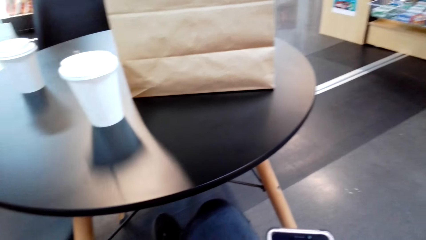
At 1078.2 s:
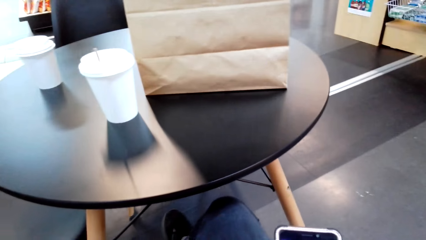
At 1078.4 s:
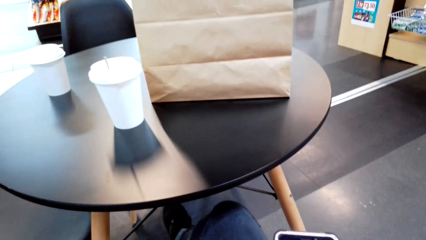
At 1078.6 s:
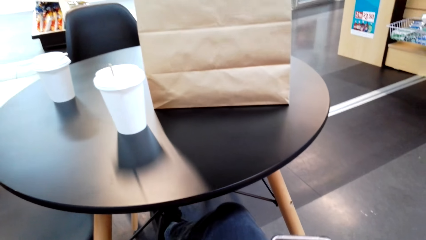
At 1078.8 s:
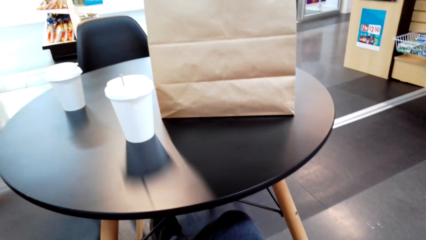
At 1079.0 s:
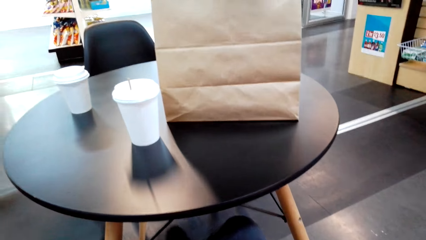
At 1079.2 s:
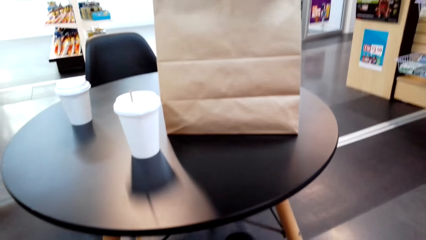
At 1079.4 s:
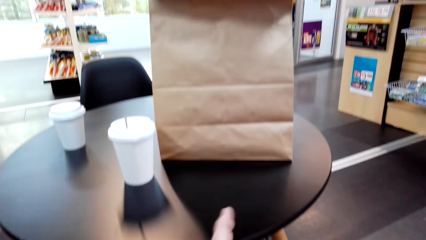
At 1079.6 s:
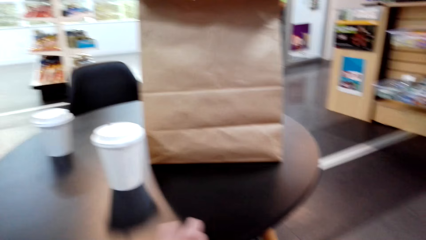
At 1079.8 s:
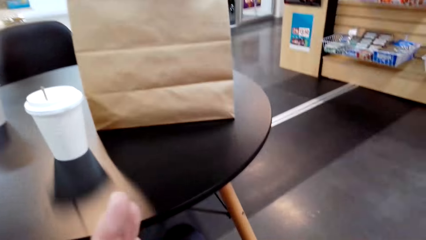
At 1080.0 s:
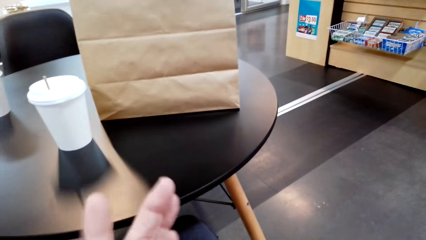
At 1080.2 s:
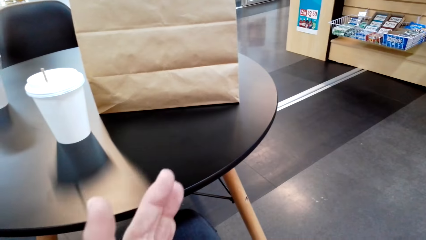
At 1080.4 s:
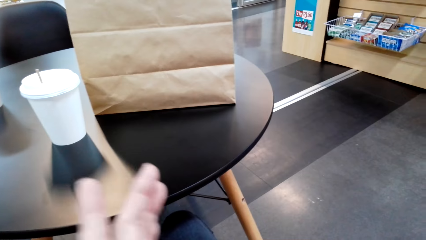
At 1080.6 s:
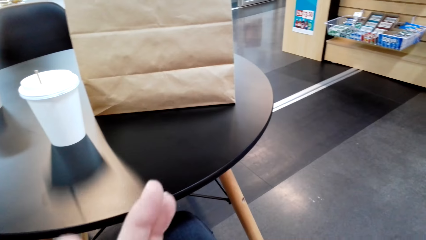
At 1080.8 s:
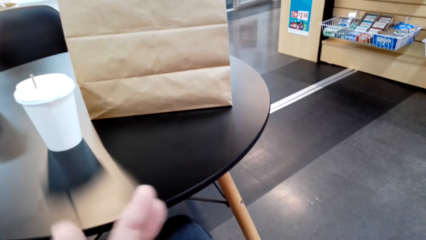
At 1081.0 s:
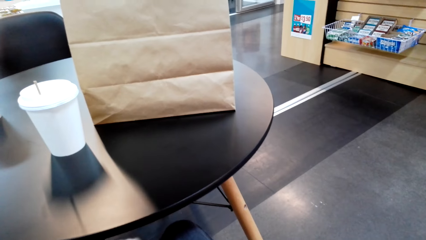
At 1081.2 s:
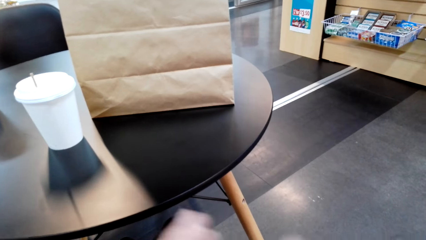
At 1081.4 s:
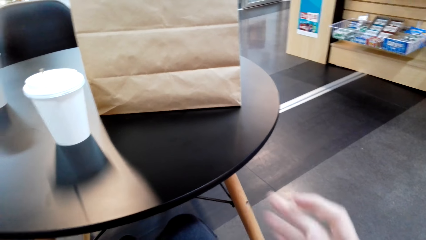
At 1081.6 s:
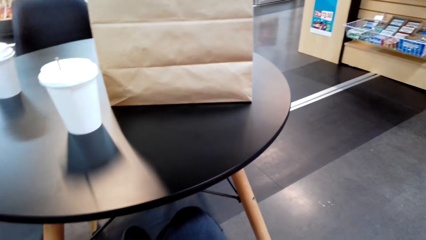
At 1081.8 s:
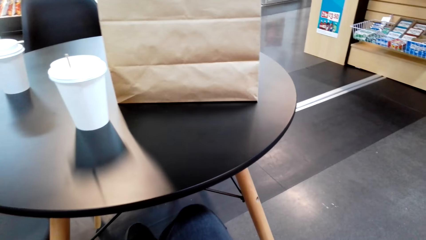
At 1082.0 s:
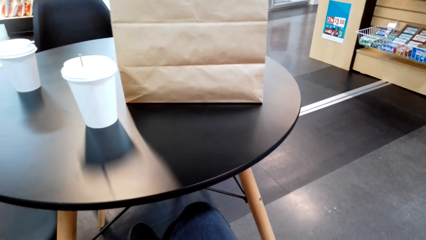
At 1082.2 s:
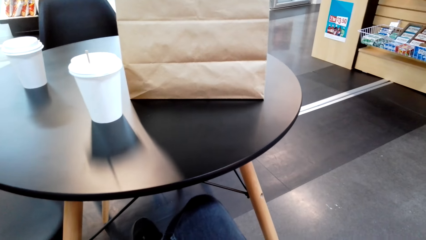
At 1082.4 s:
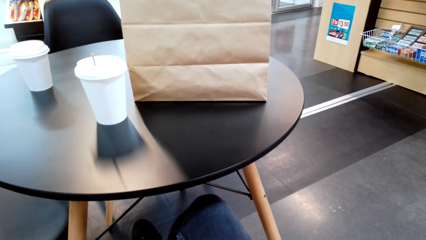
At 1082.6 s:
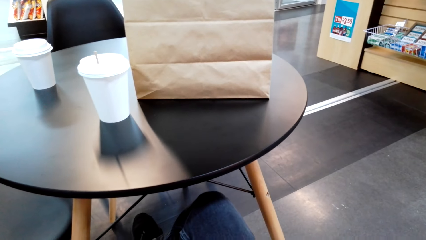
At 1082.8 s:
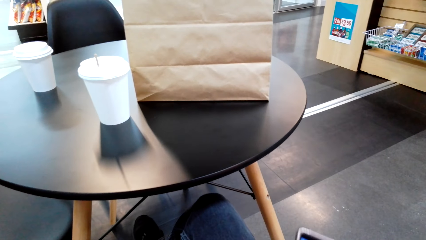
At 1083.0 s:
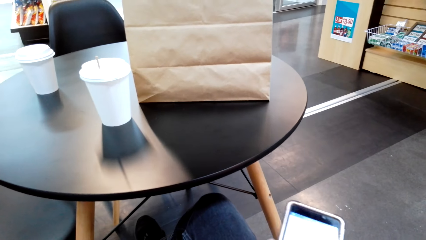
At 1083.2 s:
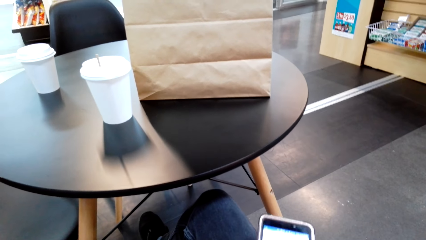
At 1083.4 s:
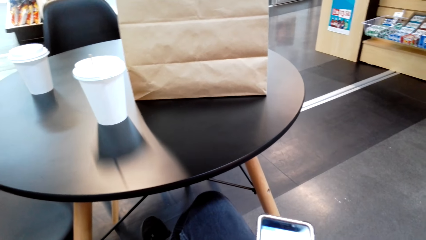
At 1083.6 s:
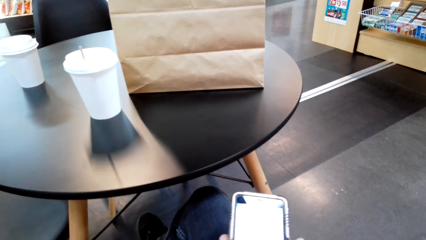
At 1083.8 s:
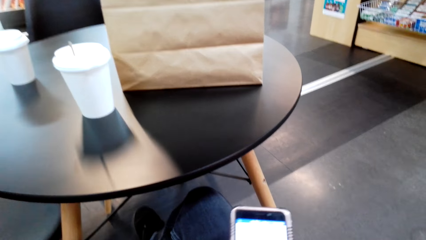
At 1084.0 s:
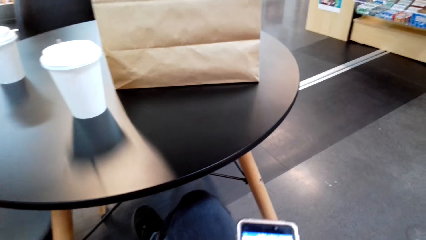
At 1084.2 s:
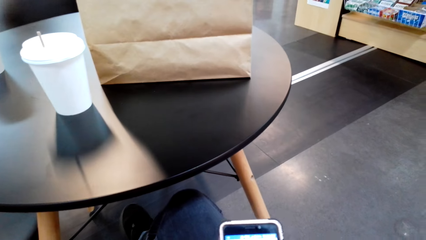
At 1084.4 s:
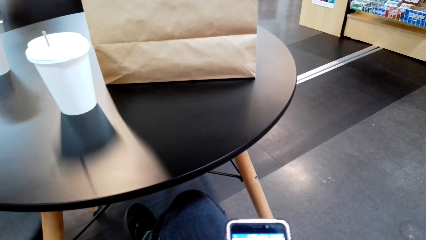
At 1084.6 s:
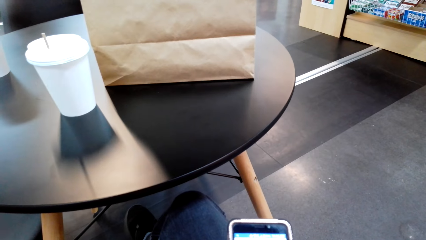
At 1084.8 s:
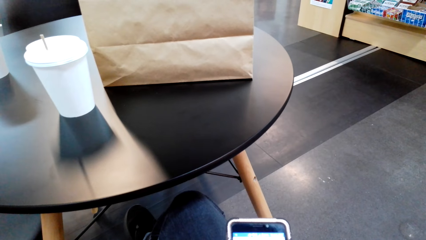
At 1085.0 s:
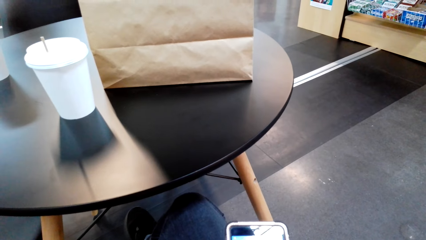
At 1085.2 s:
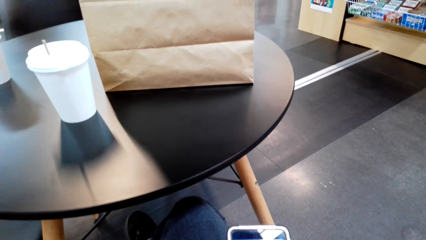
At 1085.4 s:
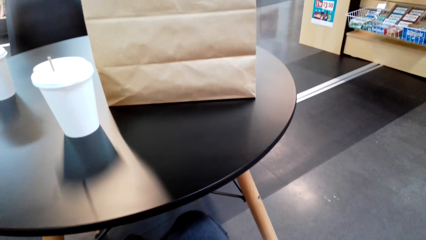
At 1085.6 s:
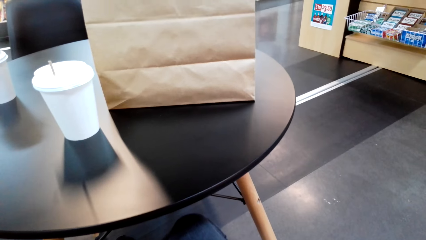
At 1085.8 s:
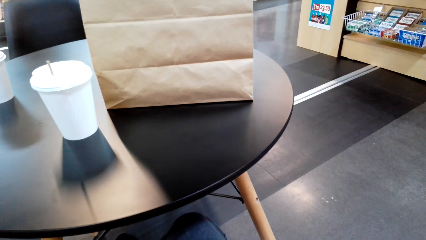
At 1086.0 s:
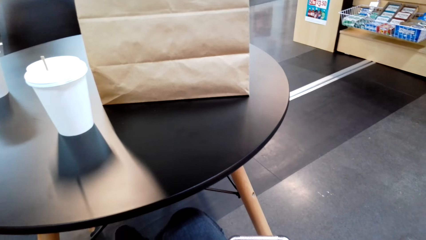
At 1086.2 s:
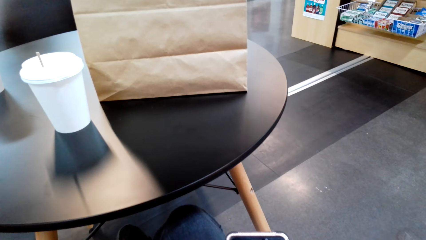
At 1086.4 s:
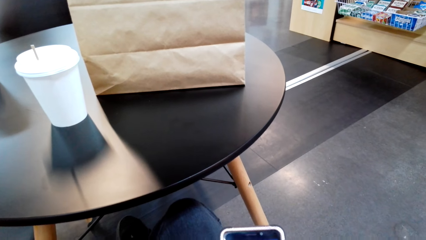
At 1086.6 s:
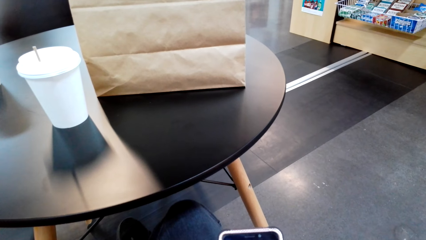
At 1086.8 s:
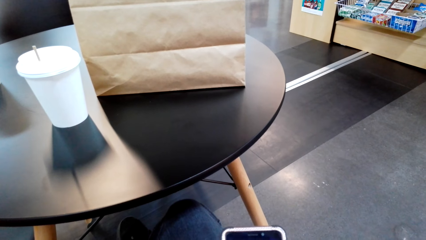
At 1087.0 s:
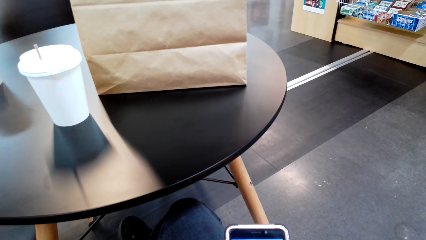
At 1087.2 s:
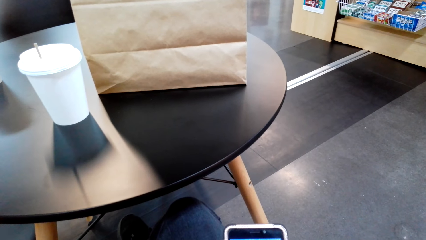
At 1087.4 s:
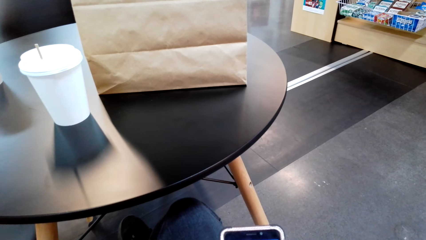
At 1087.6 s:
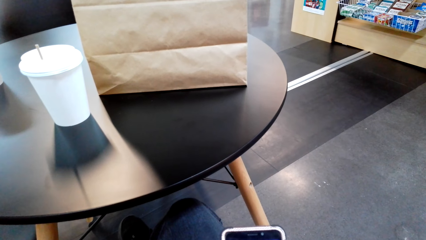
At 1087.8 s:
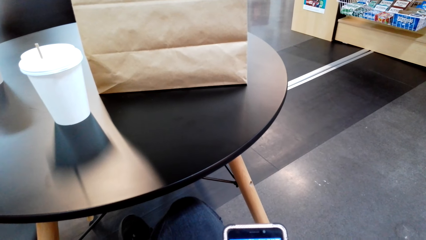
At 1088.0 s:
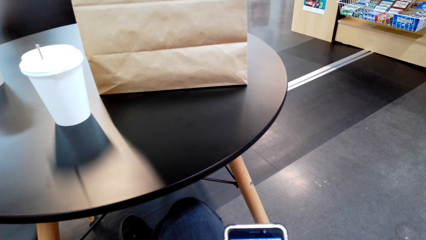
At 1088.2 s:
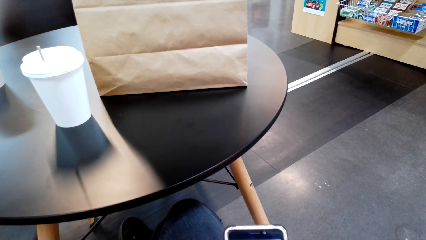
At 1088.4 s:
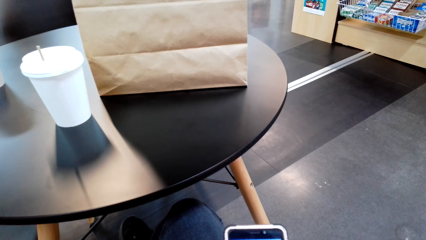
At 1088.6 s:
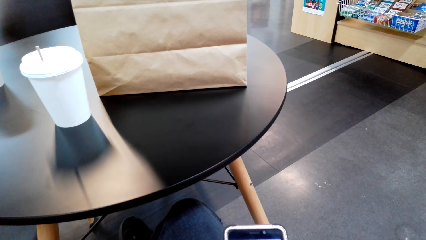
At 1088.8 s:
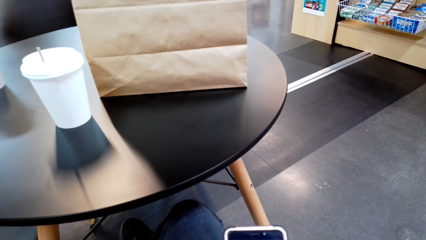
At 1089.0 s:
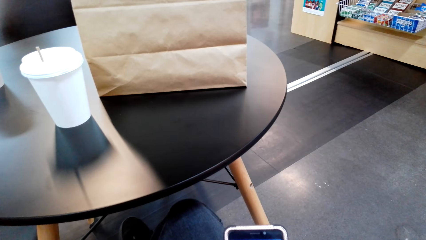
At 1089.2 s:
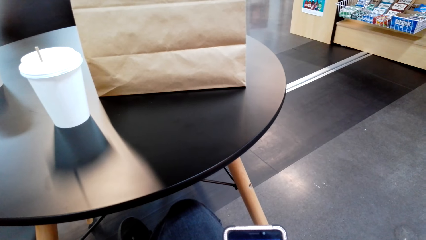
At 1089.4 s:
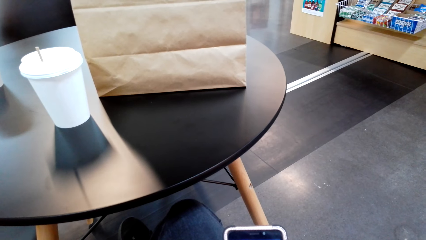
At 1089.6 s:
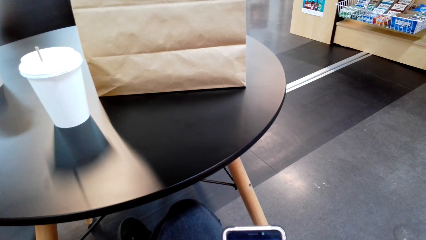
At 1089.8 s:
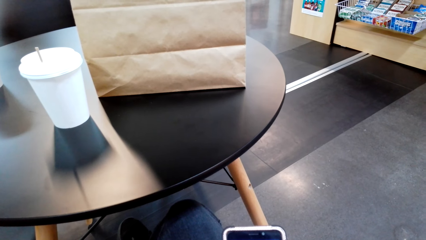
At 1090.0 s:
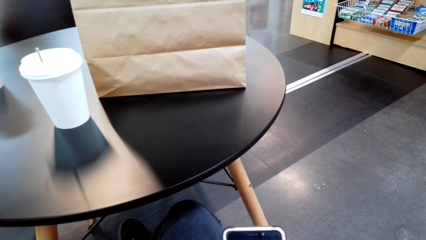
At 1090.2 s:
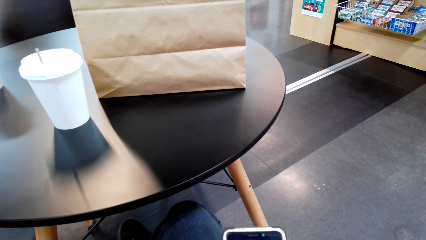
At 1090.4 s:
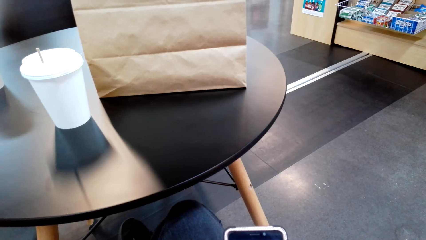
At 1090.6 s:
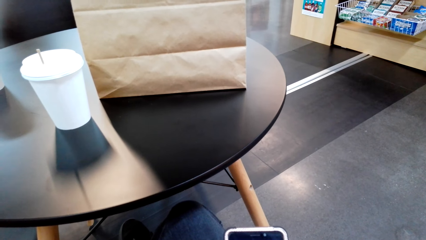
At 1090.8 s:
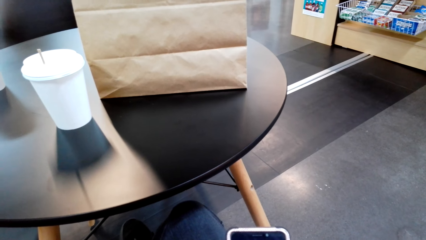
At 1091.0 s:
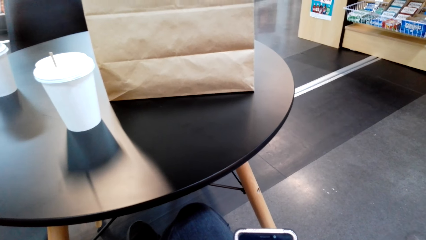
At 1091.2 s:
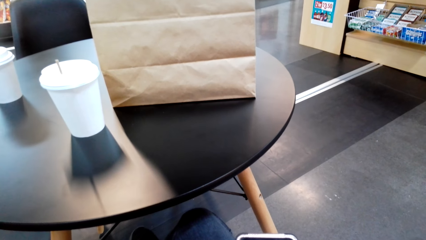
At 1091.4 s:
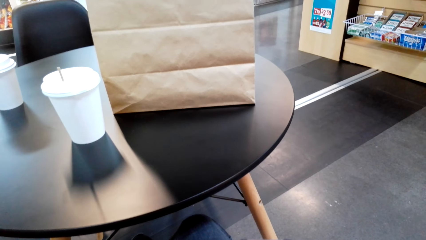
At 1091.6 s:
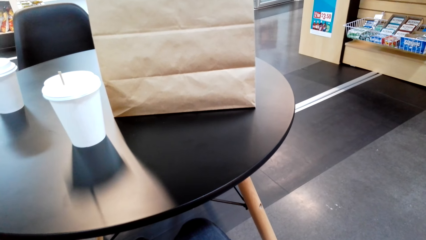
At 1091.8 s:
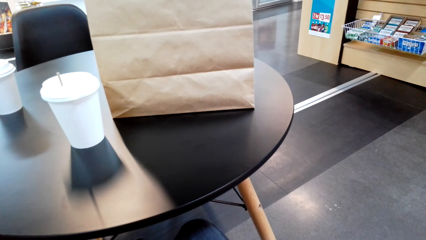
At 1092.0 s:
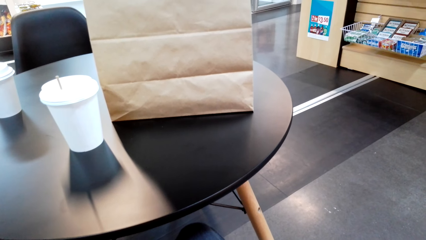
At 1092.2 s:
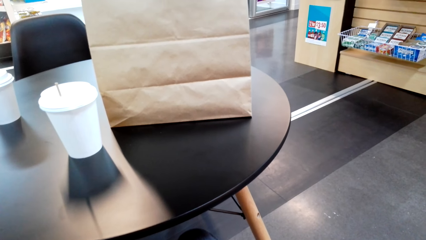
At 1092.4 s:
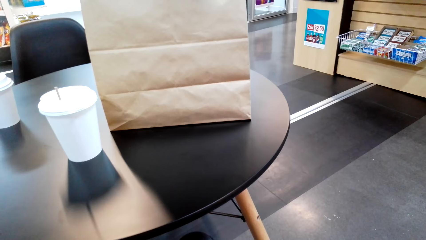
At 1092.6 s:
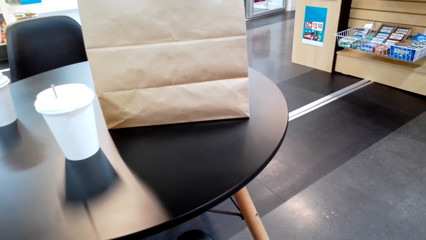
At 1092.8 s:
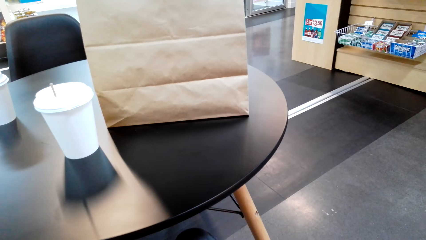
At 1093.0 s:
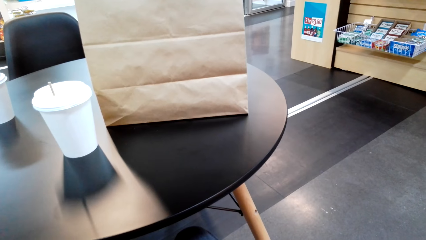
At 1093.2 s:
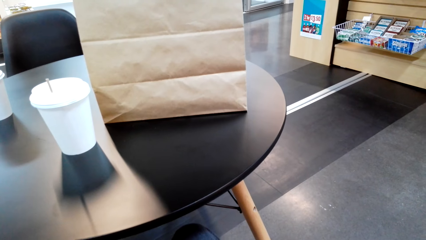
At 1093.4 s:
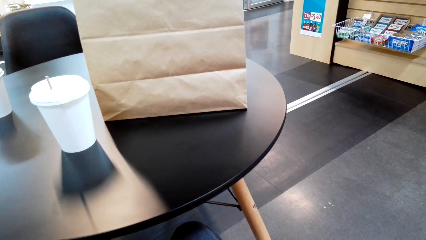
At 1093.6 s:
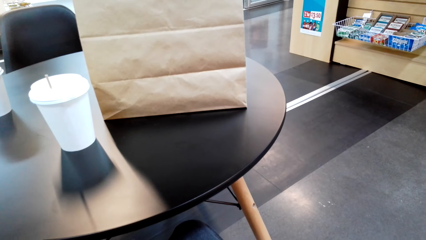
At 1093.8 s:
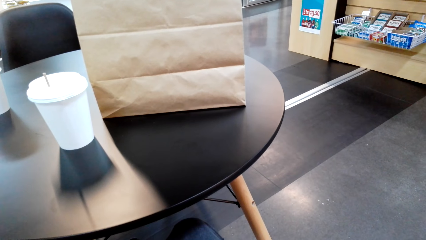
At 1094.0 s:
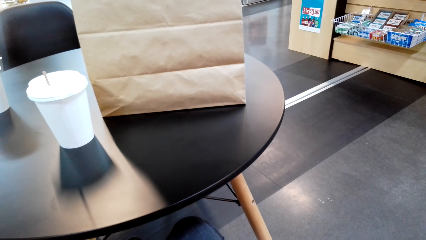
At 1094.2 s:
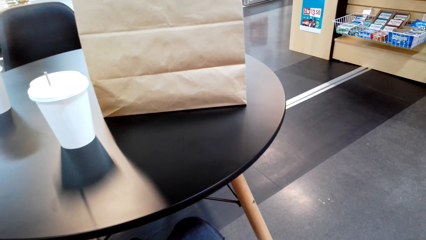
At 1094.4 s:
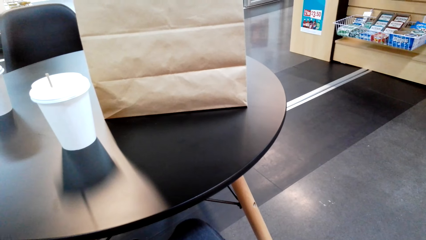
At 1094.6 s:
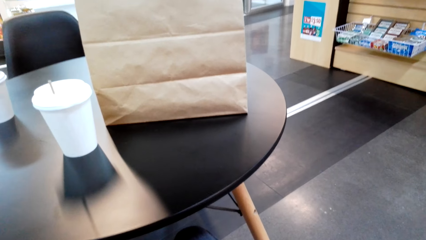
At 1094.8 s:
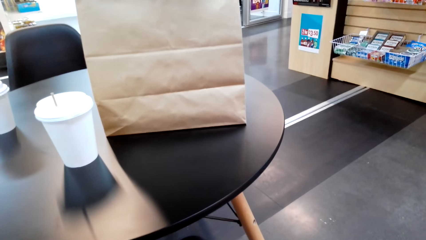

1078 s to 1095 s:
The camera wearer rubs their hands. They dial the phone.
